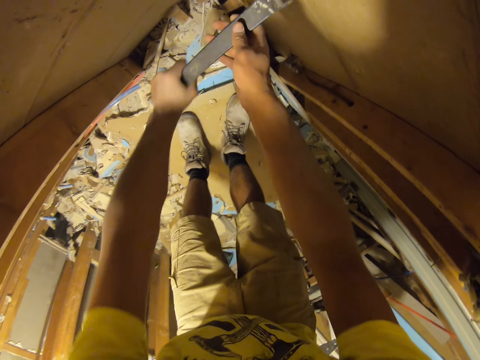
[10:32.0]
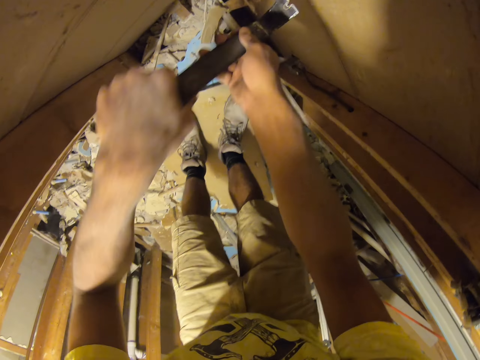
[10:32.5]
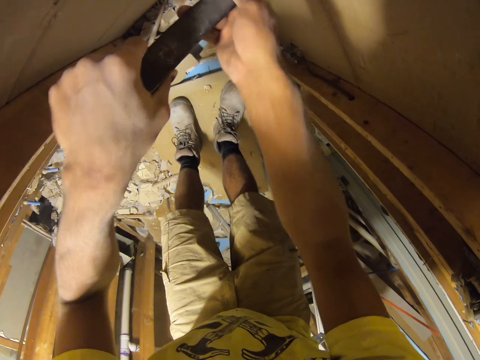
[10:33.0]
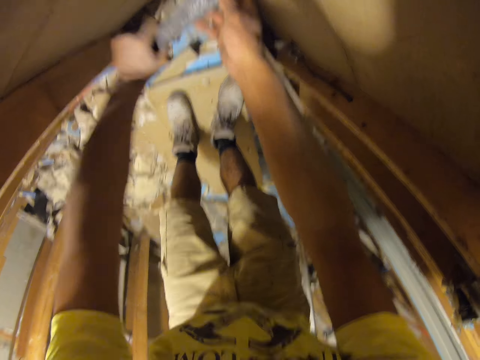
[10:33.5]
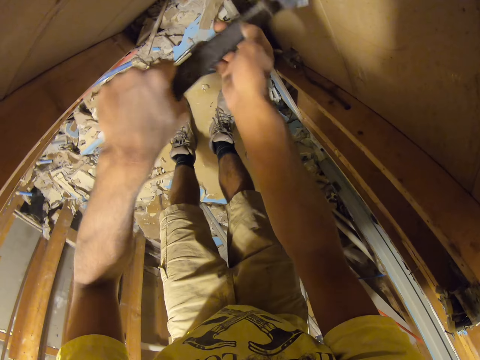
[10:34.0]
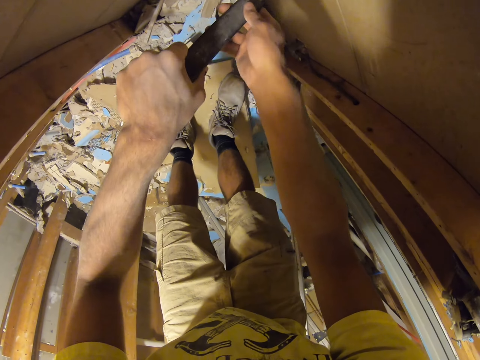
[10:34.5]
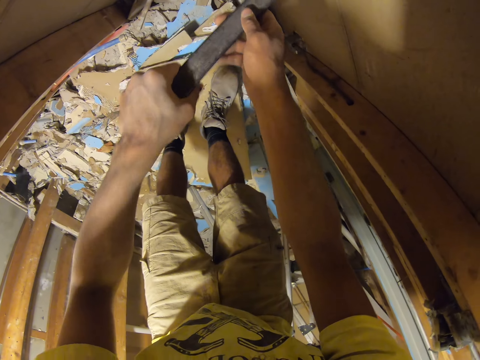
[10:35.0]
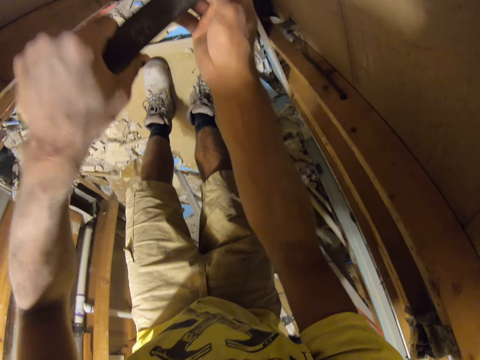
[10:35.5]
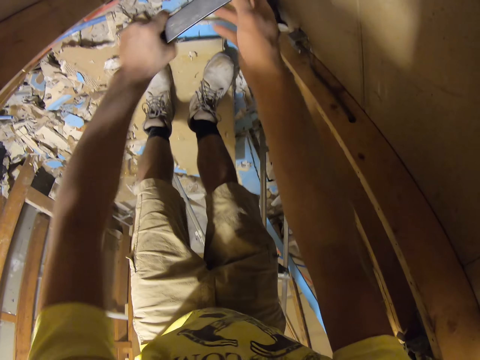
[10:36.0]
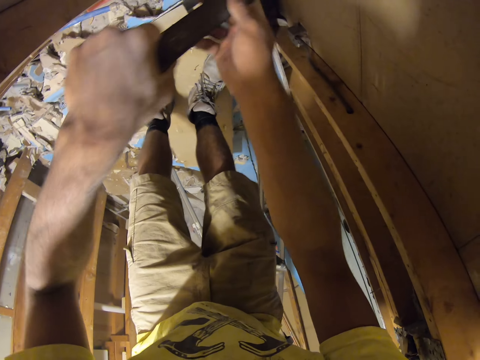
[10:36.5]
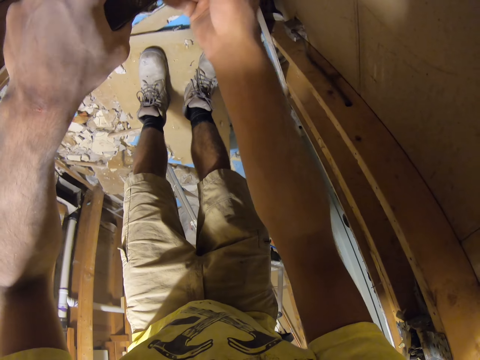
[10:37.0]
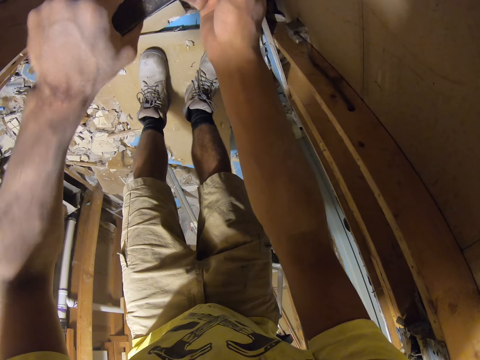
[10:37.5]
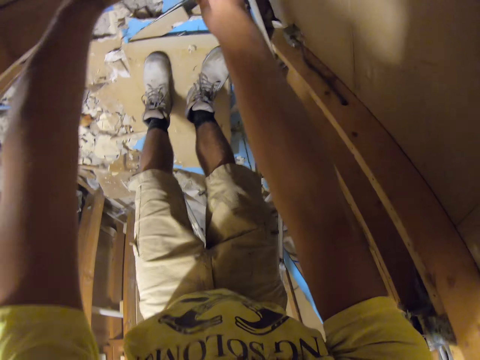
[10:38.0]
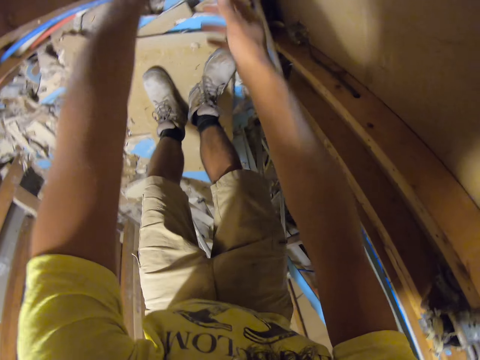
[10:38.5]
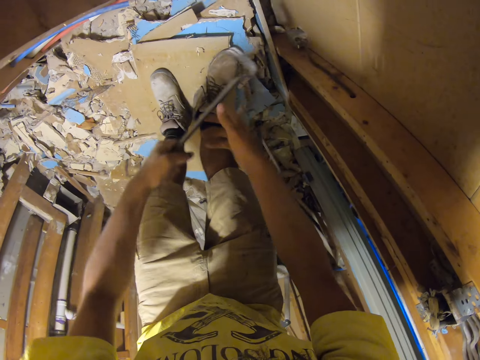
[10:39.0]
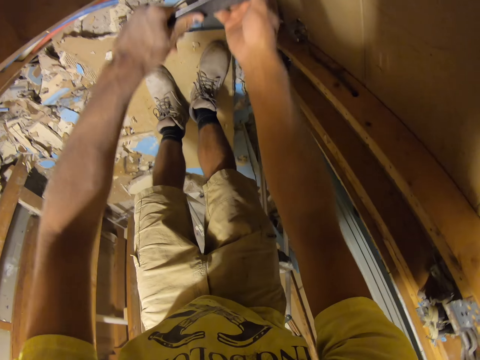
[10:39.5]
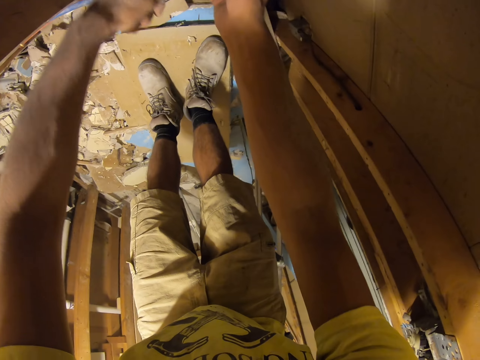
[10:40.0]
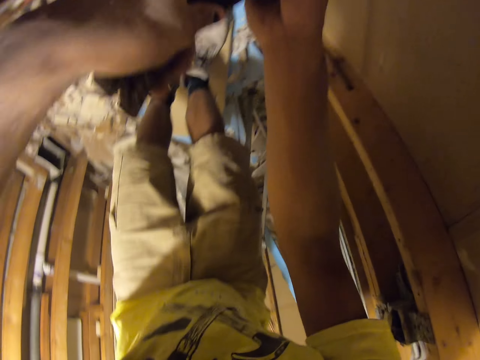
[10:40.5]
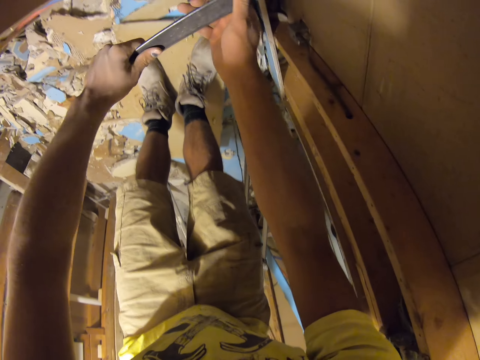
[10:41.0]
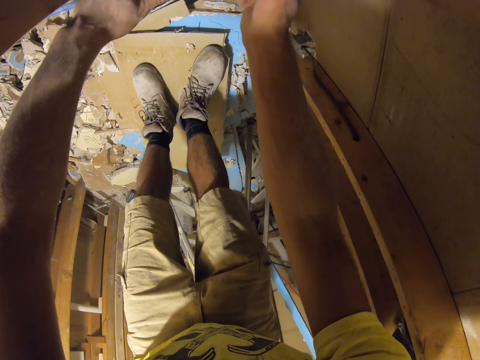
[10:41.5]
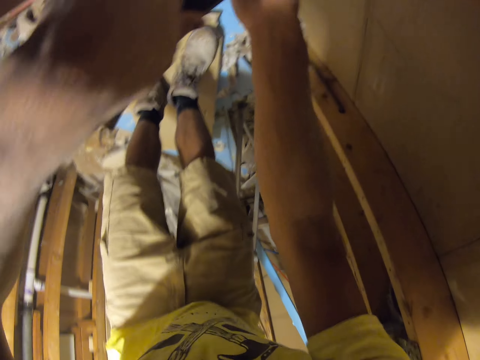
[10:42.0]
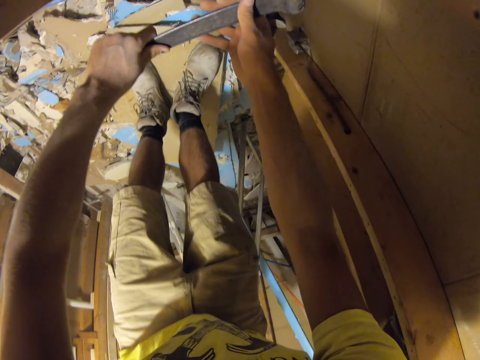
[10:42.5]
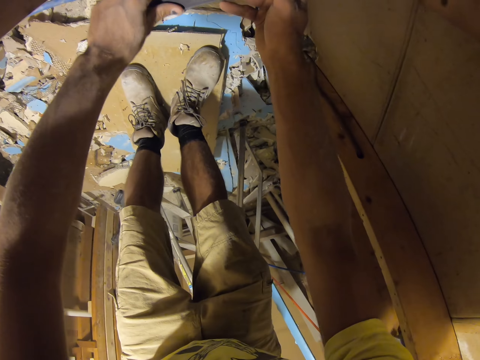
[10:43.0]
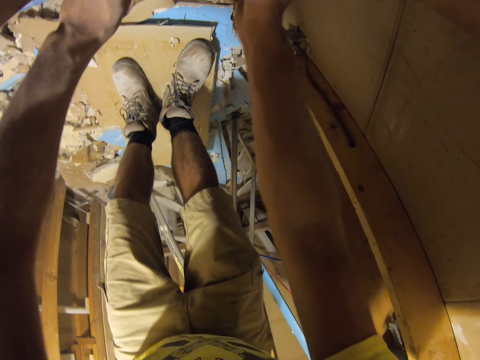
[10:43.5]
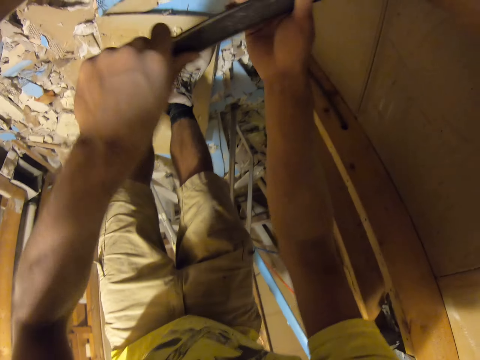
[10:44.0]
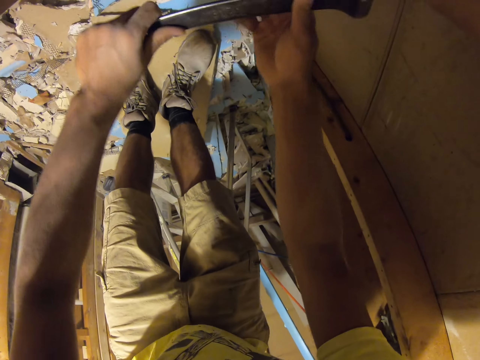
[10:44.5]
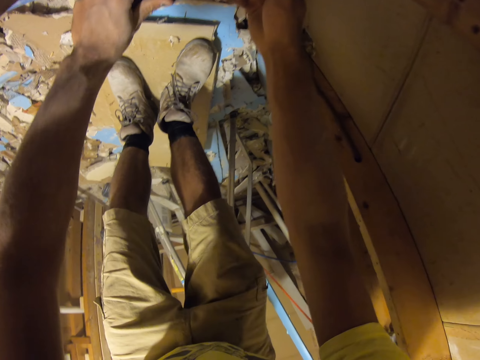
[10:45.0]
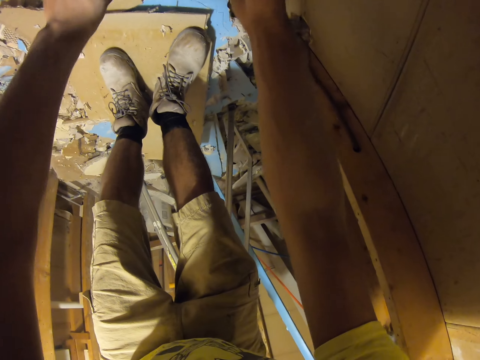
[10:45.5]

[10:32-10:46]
The camera wearer removes a nail with a crowbar. They remove a nail with the crowbar repeatedly.

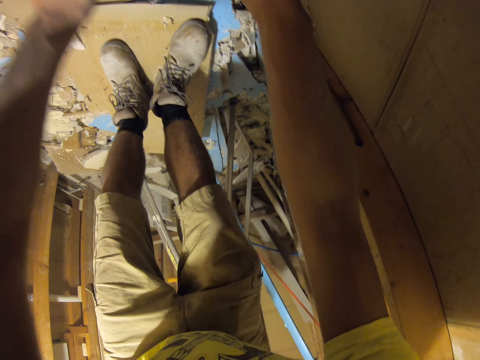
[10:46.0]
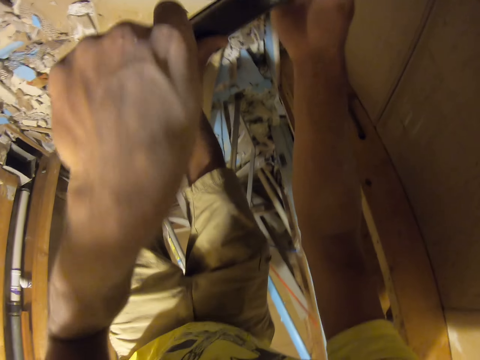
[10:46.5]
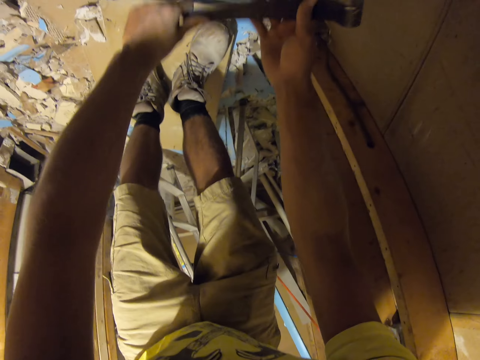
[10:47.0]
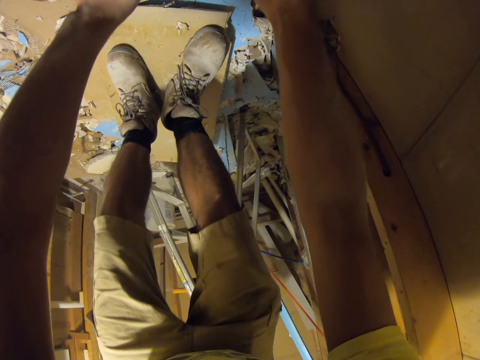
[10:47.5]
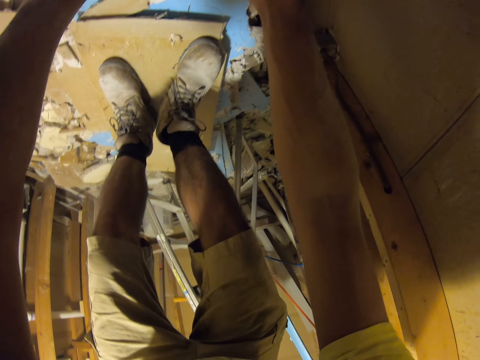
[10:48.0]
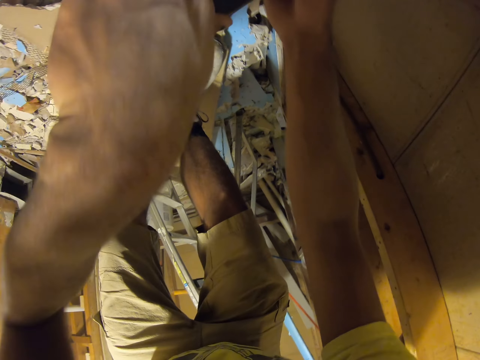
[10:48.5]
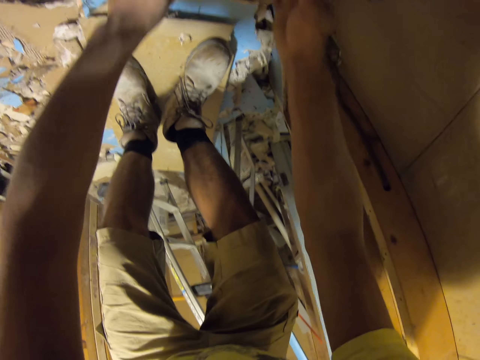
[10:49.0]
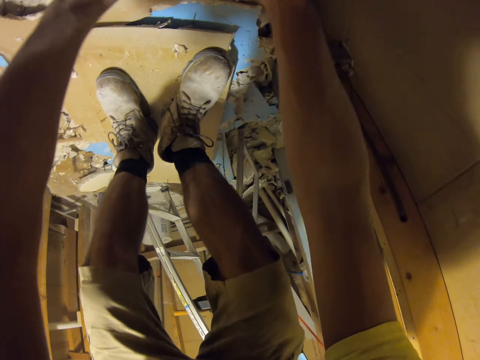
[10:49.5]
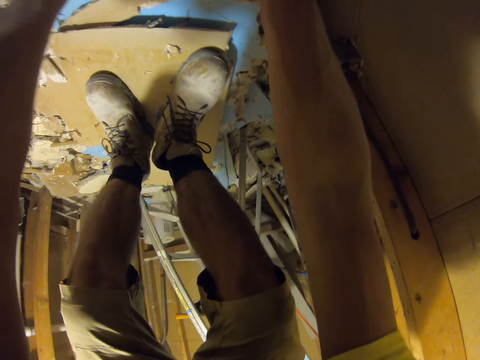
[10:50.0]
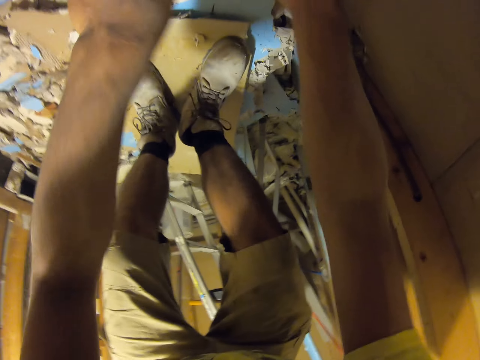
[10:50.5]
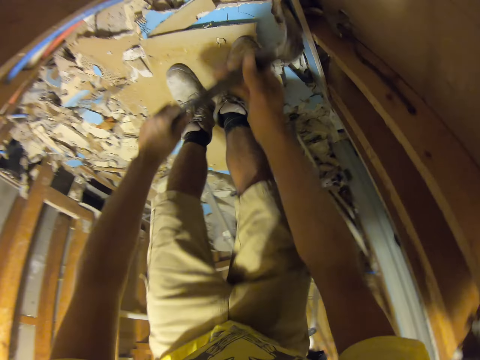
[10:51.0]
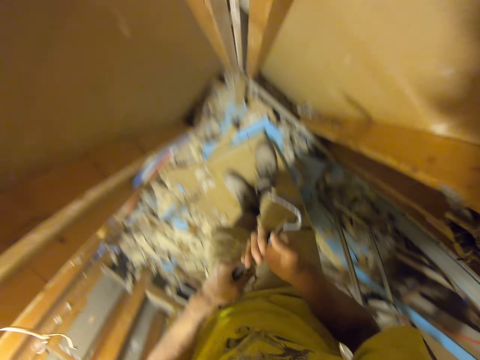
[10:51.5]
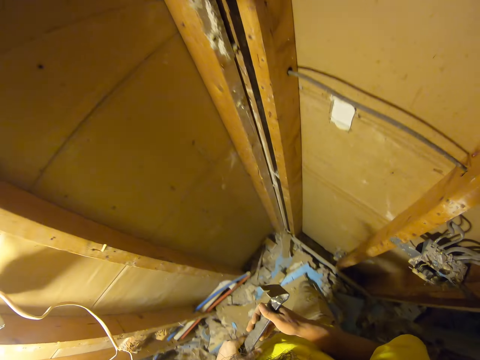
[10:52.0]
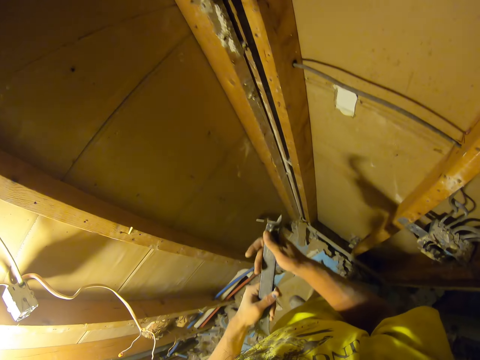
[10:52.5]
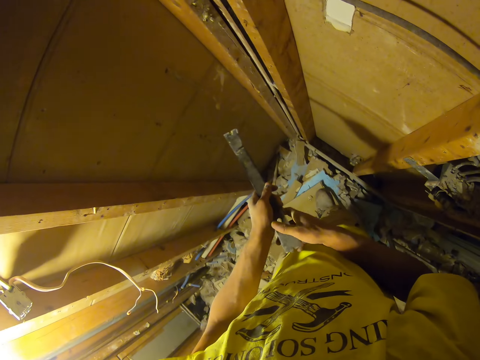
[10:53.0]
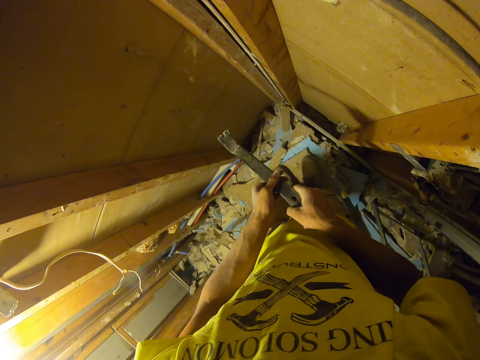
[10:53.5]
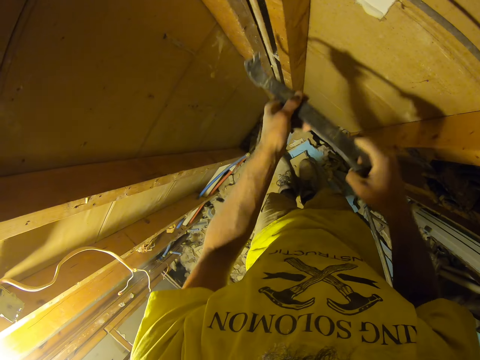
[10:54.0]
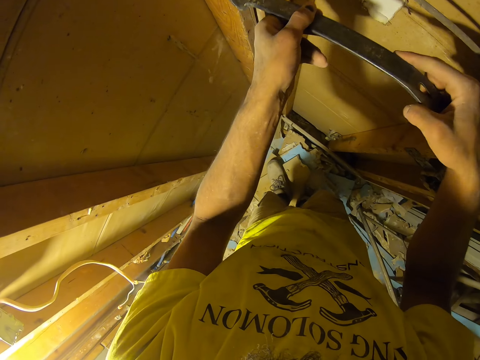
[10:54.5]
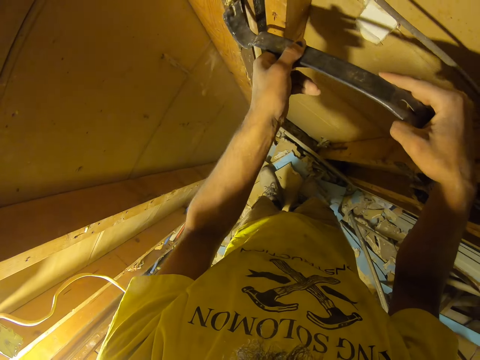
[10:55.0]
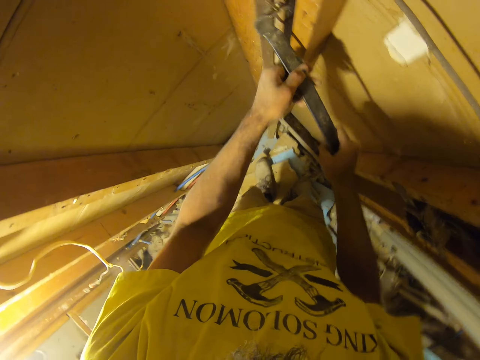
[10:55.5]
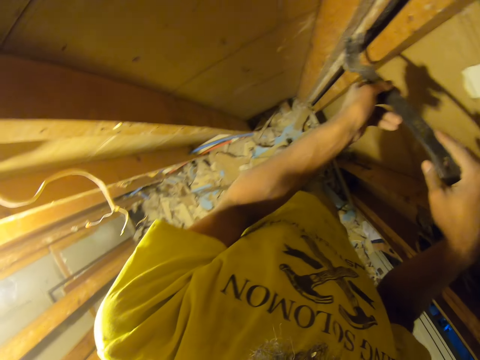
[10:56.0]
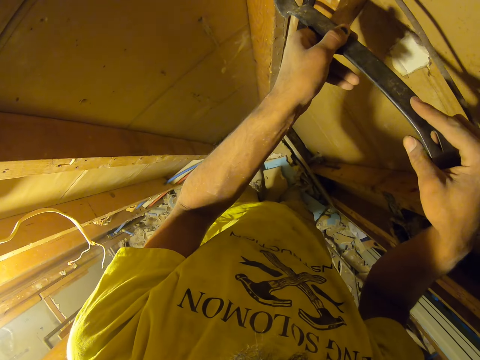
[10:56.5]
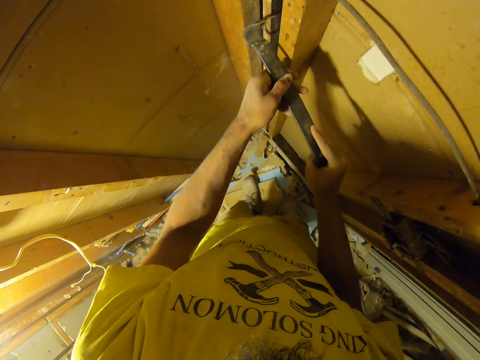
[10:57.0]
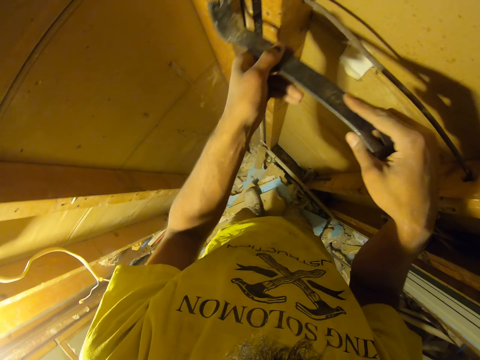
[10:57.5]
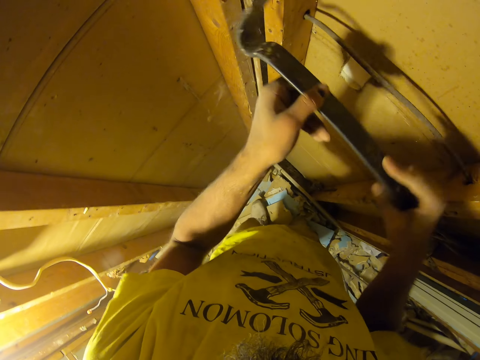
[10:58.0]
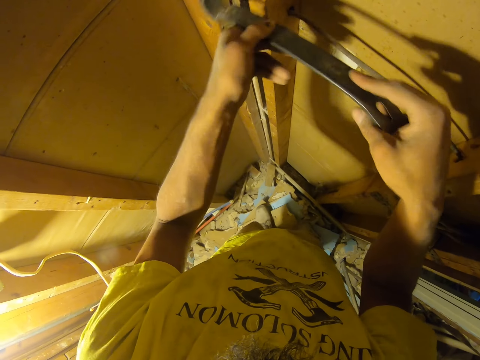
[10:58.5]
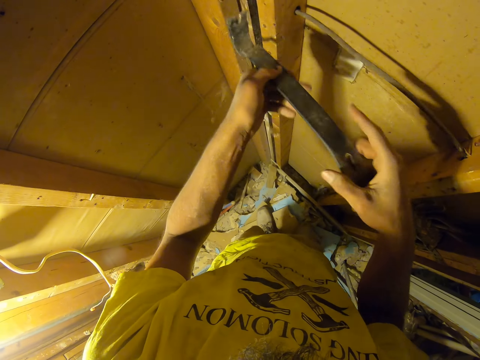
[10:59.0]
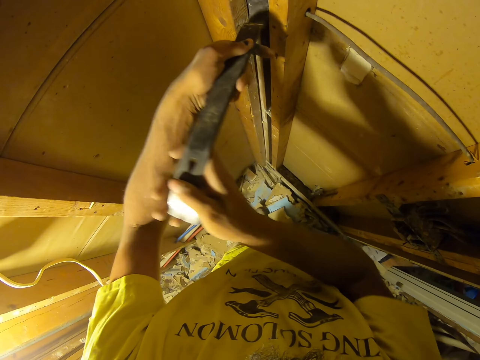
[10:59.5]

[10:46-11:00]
The camera wearer removes a nail with a crowbar. They remove a nail with the crowbar again. They turn around the room. They use a claw bar to pull a nail from the wood. They remove a nail with the crowbar.
